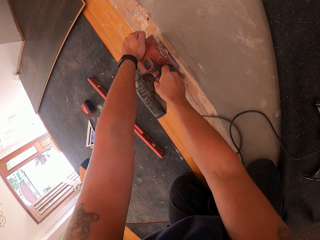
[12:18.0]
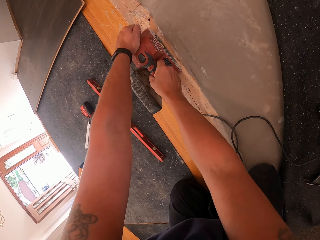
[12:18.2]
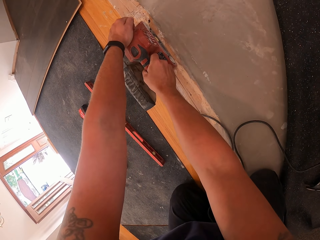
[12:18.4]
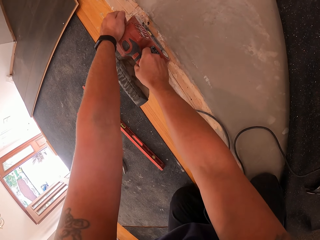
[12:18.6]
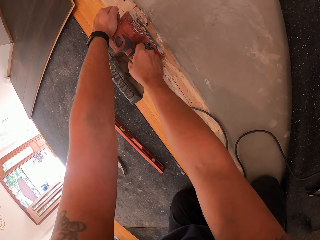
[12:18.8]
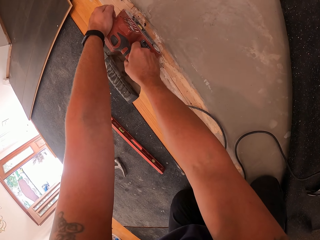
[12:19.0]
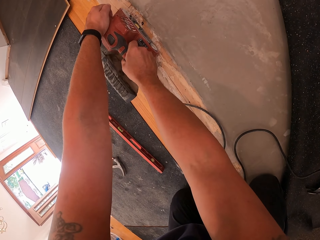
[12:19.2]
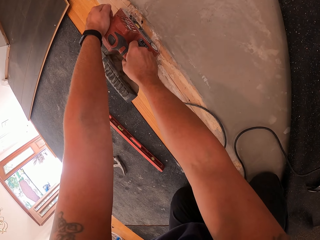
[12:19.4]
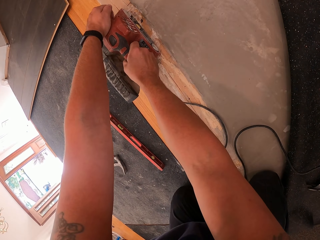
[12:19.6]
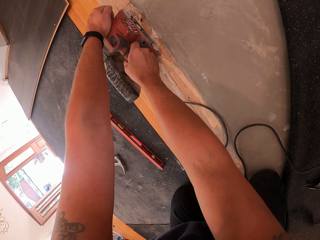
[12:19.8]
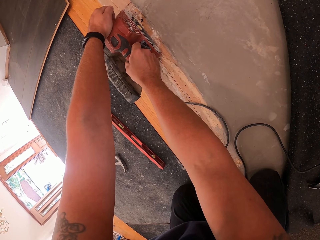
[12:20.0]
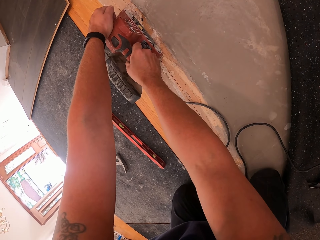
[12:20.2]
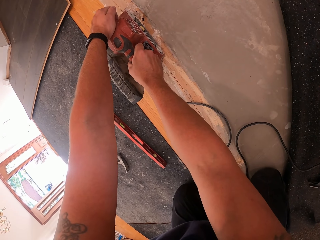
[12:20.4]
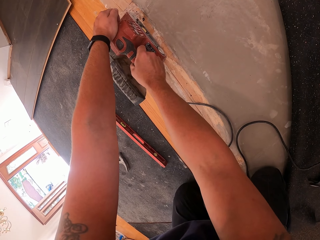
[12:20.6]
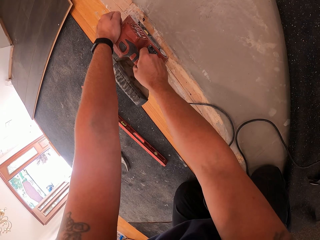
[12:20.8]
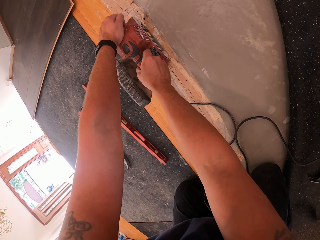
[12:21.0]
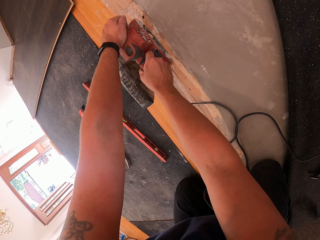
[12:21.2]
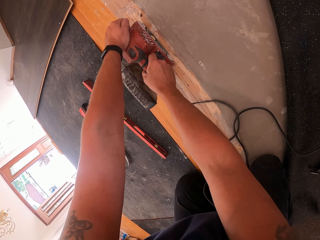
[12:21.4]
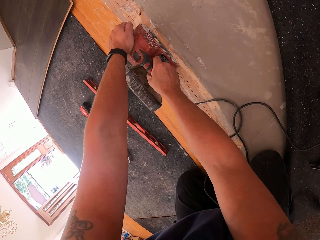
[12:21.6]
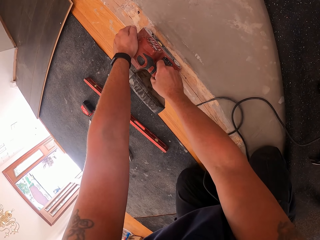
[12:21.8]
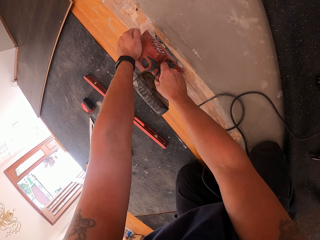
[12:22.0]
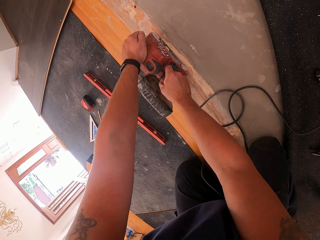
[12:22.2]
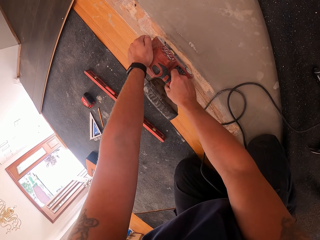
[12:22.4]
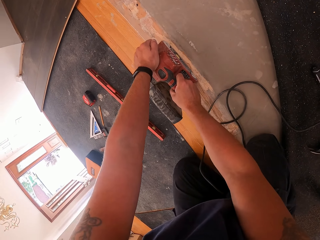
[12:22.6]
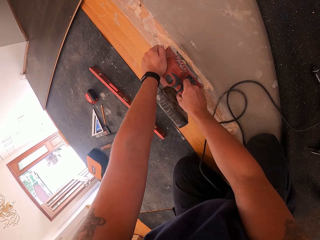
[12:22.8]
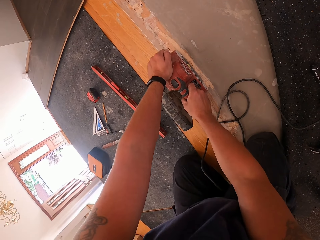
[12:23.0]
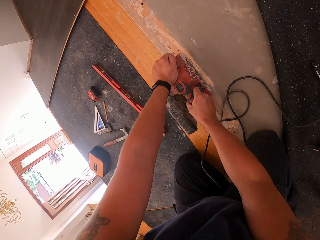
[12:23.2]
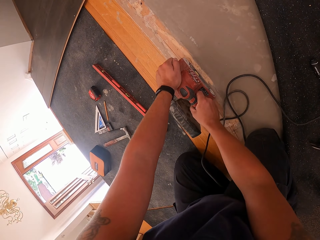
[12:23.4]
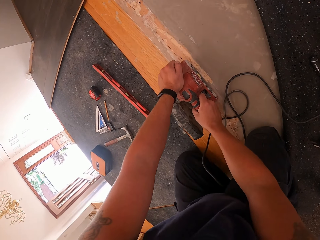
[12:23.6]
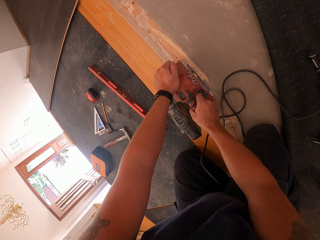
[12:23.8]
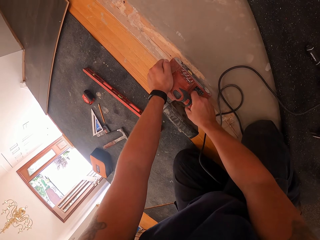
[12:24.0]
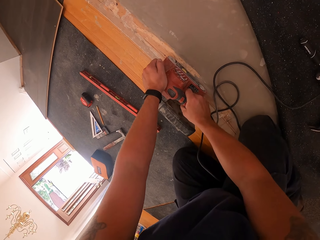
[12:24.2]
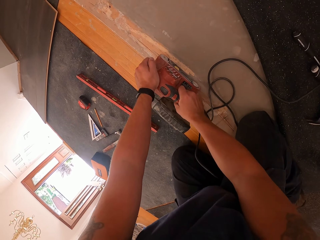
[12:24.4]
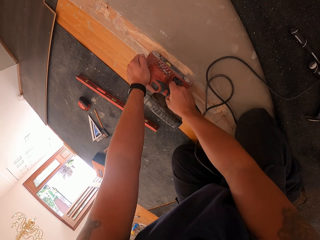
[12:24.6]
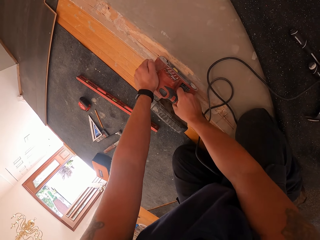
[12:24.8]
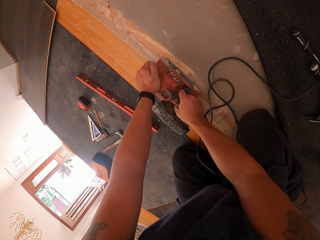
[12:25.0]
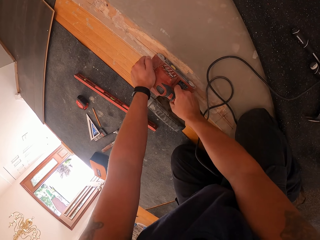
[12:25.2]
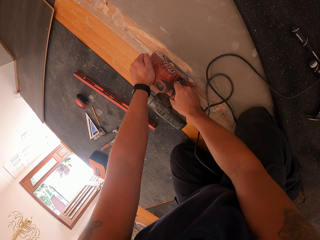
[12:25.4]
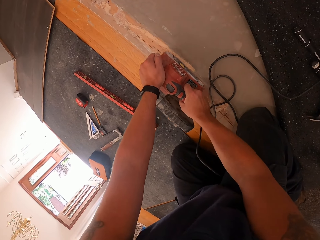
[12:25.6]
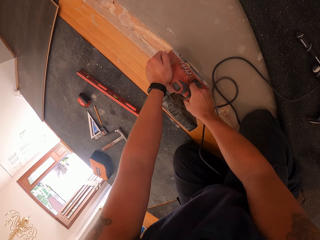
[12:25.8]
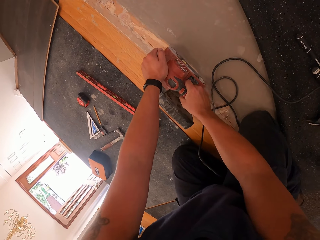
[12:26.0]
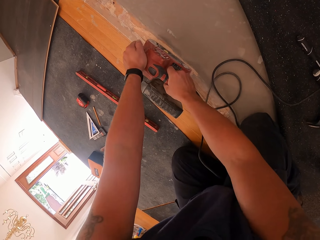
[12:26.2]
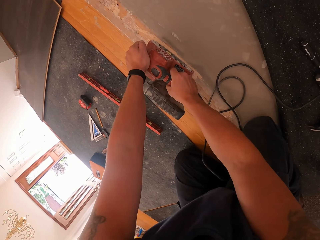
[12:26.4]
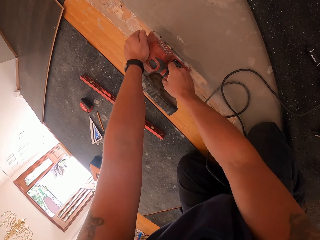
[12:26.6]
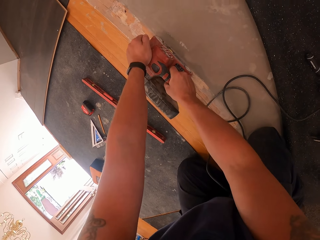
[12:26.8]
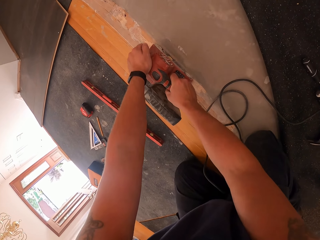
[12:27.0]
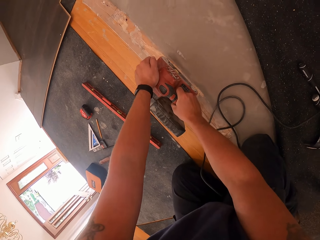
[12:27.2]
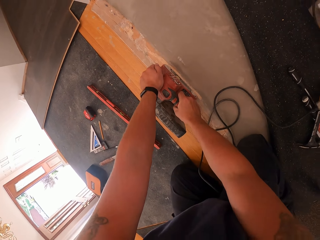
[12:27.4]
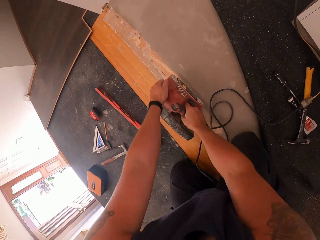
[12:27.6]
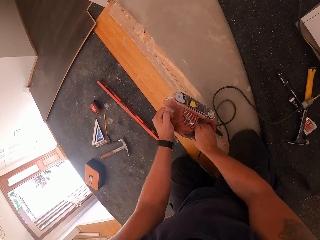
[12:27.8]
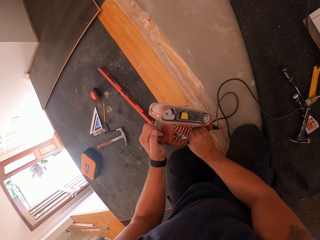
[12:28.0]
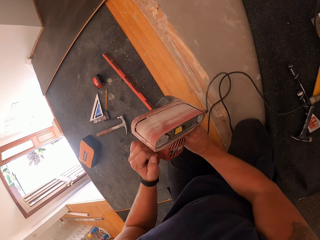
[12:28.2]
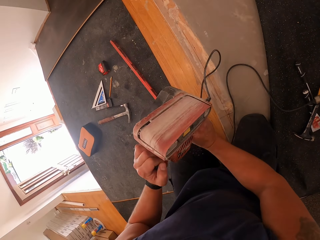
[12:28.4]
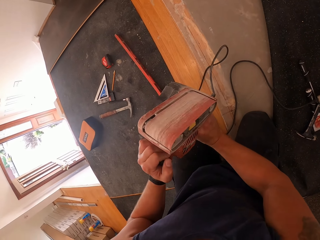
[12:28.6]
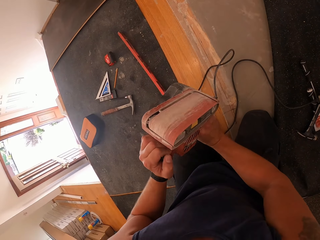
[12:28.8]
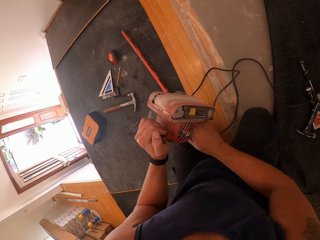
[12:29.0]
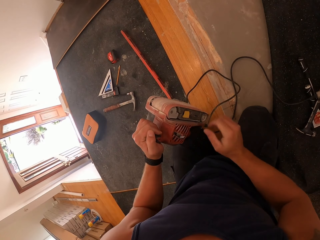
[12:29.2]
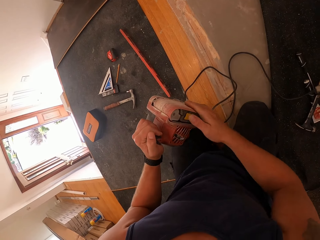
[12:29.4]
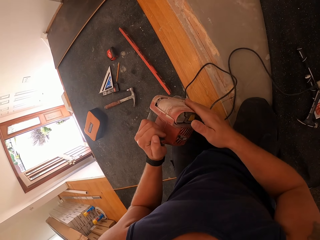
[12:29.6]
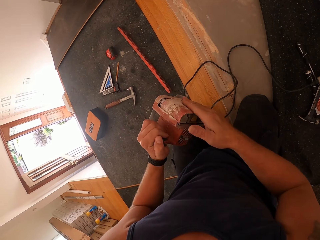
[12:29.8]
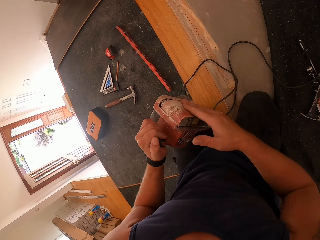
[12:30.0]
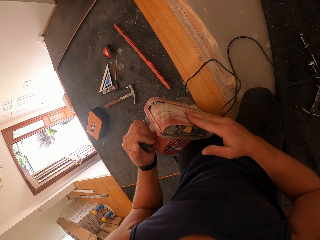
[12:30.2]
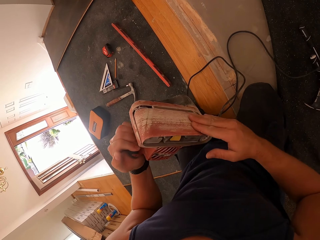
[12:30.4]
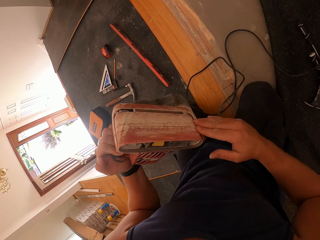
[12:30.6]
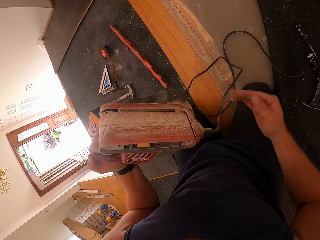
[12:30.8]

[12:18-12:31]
The camera wearer moves the sander on the floor. He feels the base of the sander with his right hand. He wipes the sander.

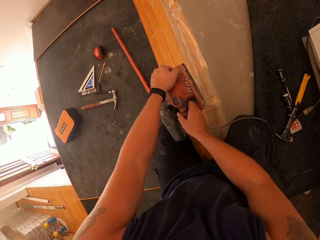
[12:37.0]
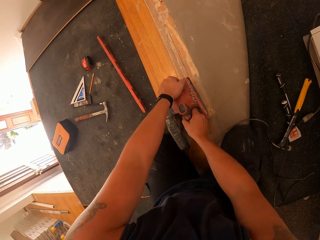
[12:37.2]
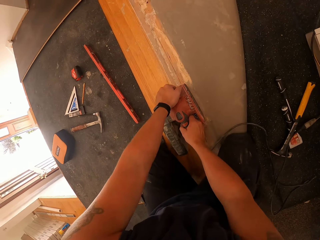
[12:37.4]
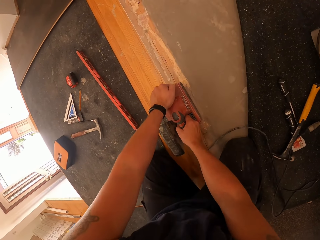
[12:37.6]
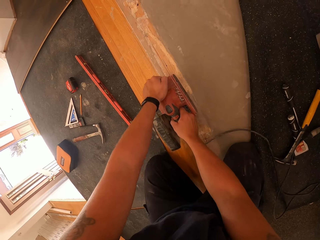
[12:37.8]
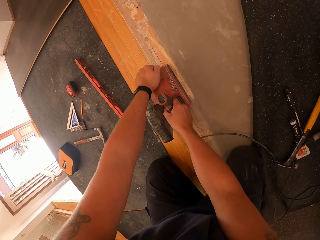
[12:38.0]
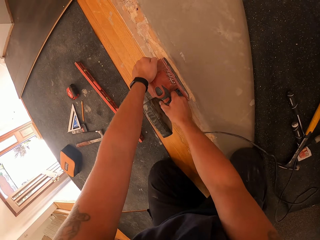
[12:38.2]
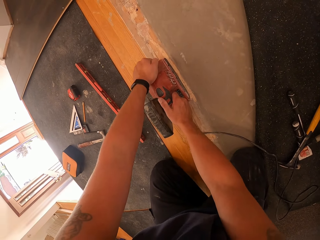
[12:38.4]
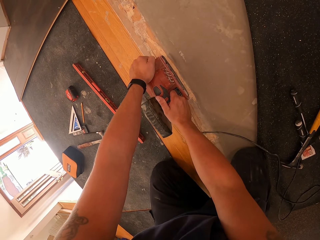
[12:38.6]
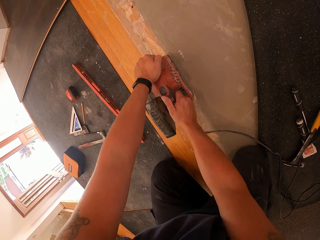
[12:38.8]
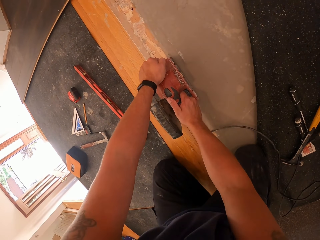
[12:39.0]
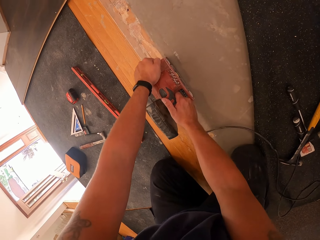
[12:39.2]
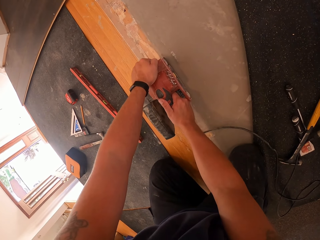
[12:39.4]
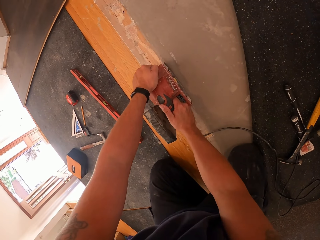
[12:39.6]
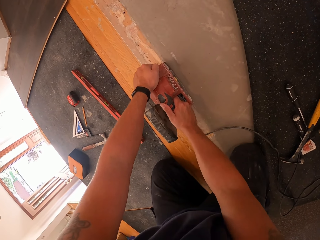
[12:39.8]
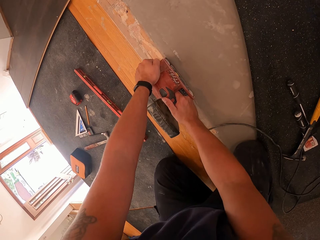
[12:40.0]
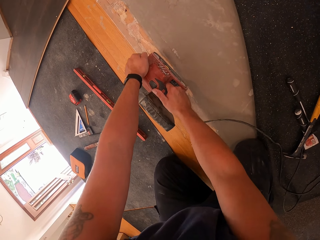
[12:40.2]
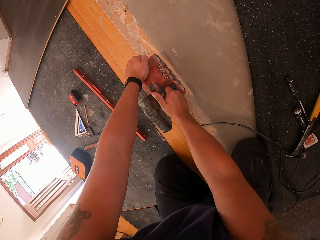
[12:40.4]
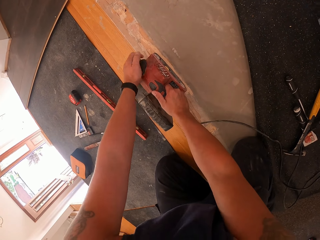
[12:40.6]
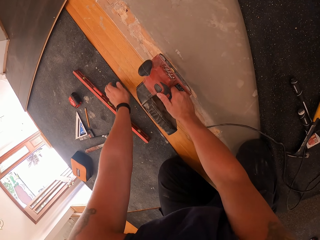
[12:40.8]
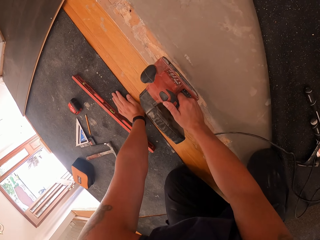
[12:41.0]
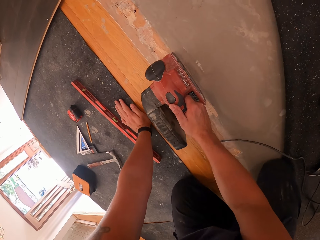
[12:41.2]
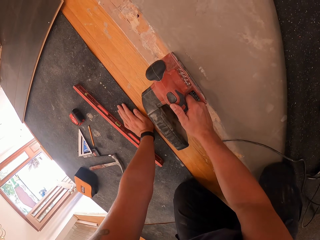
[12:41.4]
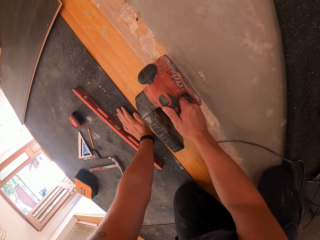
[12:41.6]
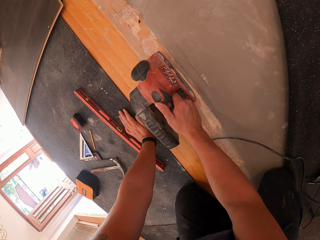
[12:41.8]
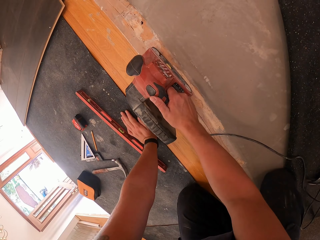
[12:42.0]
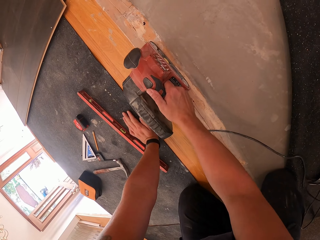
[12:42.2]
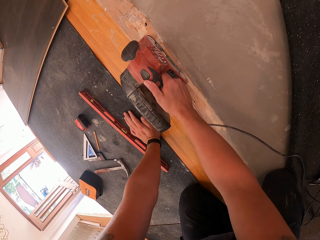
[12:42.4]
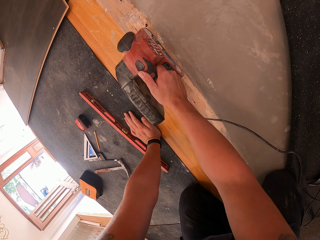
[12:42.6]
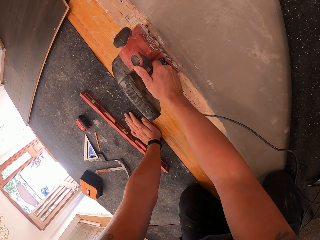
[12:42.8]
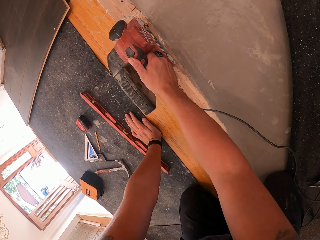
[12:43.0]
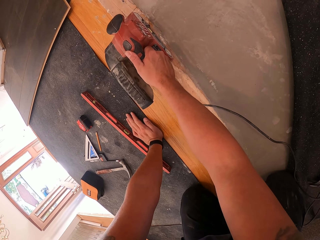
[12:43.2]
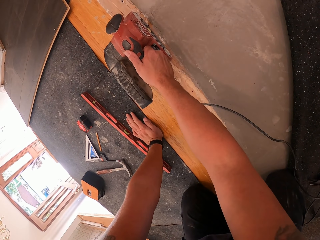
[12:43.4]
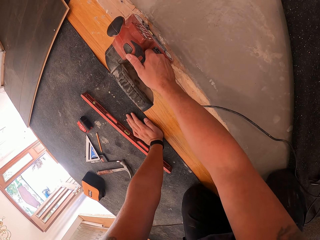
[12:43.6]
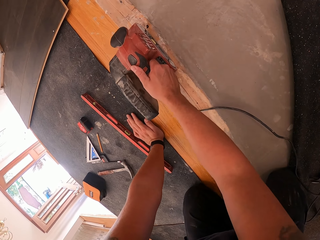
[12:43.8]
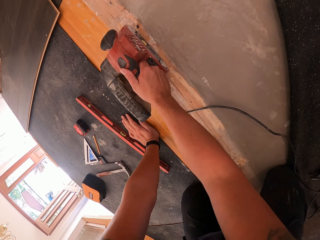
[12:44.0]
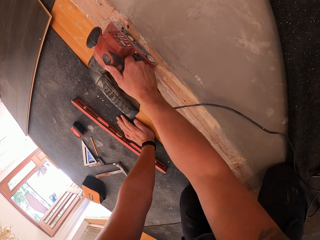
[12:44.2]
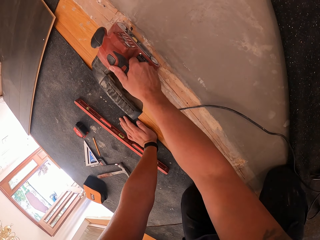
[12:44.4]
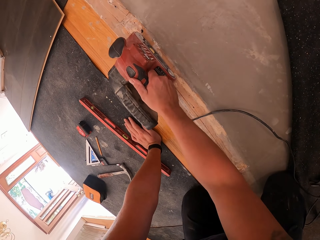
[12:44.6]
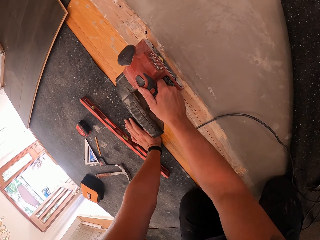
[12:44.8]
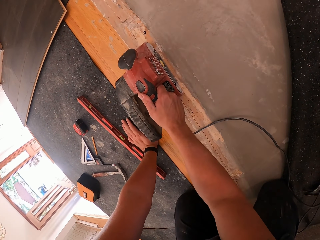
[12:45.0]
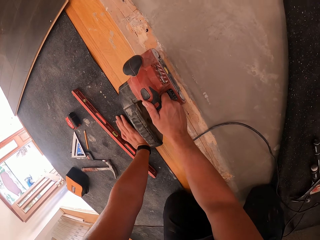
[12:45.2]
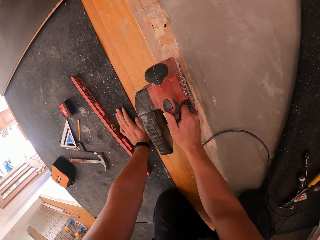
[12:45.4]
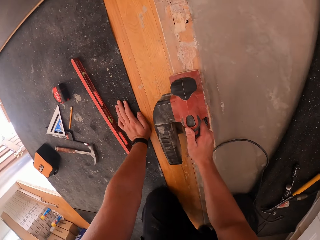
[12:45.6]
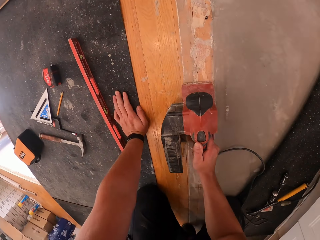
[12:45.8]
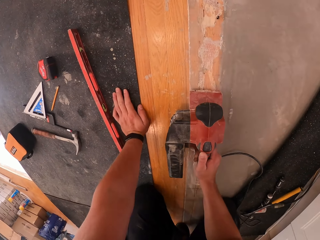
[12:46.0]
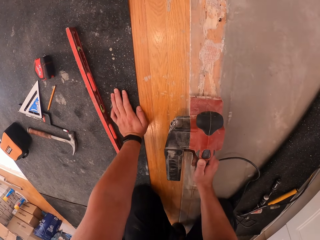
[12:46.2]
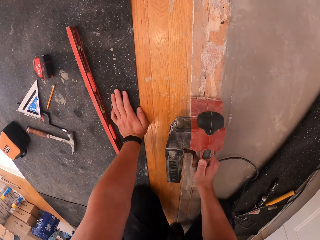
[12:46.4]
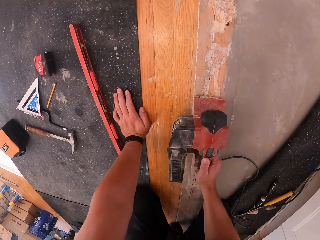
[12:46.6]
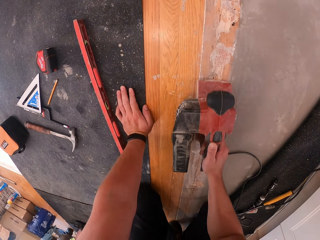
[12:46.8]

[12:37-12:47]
The camera wearer smoothens the rough part of the floor board with the sander. They move the sander on the floor. They put the hand on the ground.
